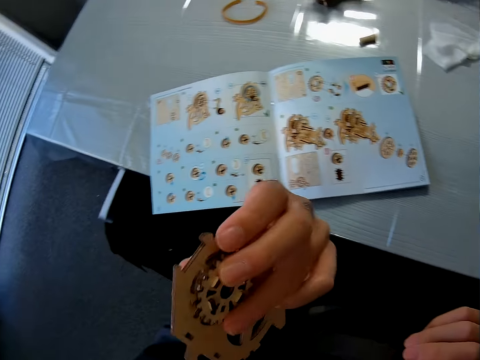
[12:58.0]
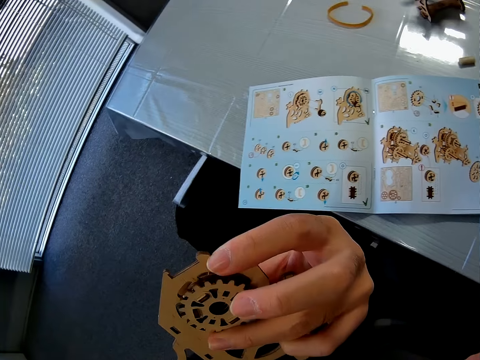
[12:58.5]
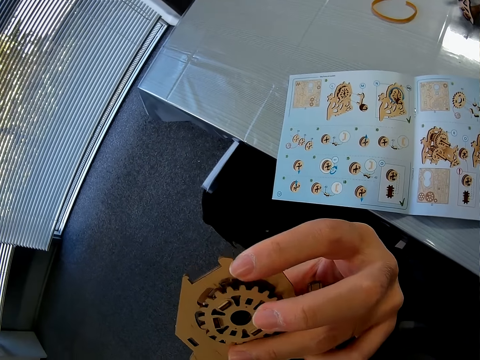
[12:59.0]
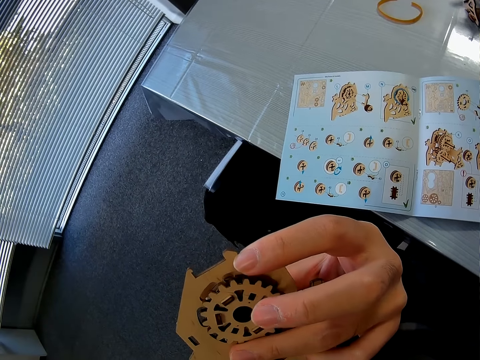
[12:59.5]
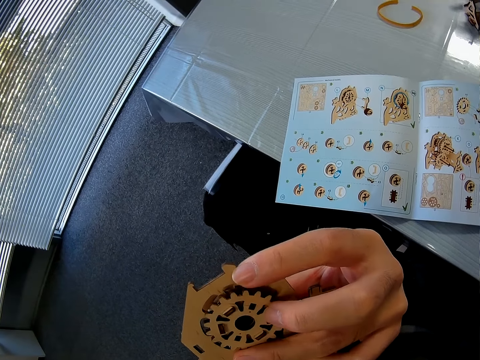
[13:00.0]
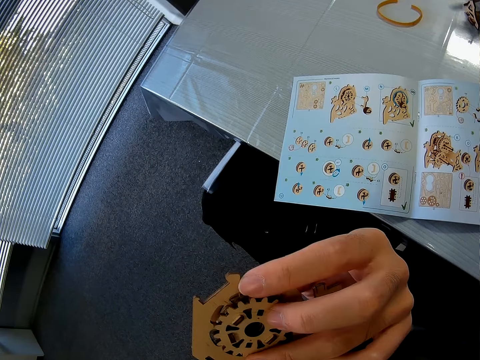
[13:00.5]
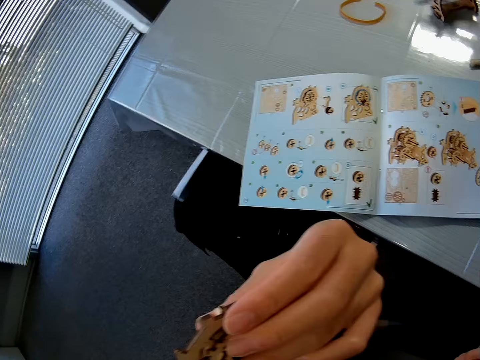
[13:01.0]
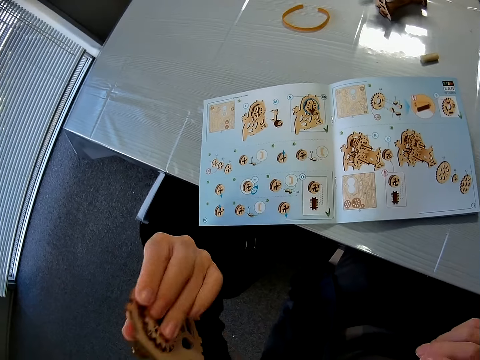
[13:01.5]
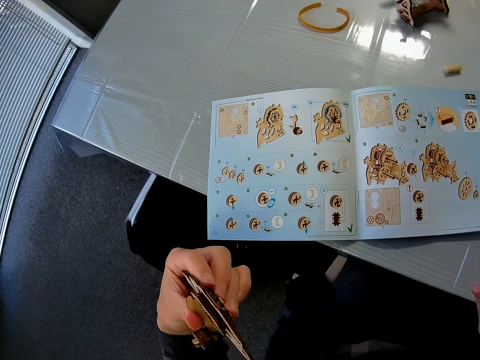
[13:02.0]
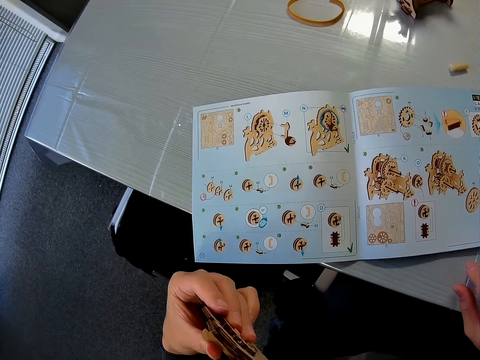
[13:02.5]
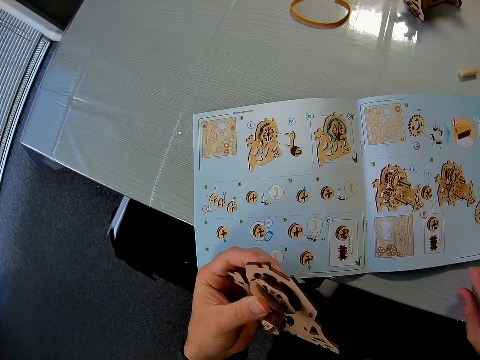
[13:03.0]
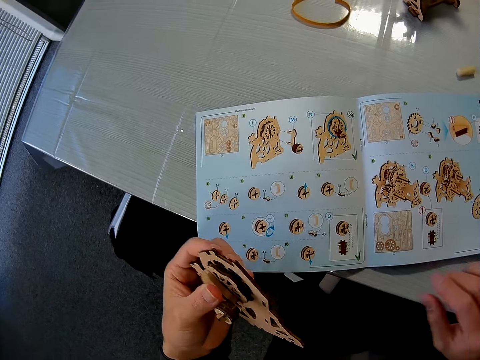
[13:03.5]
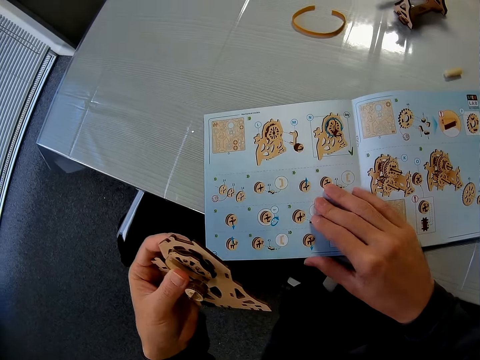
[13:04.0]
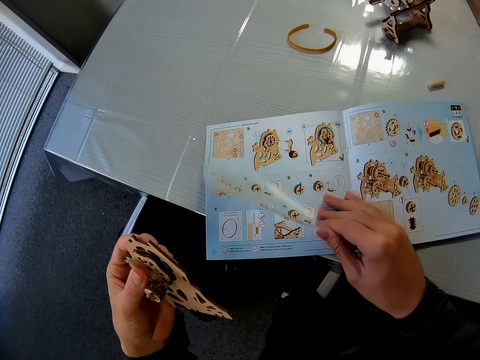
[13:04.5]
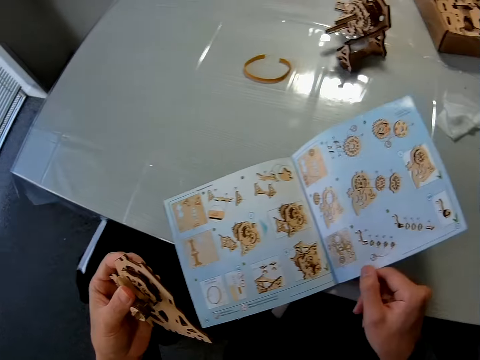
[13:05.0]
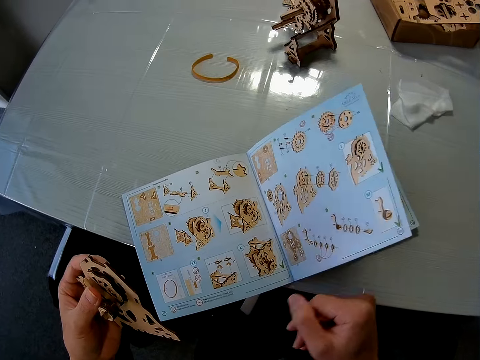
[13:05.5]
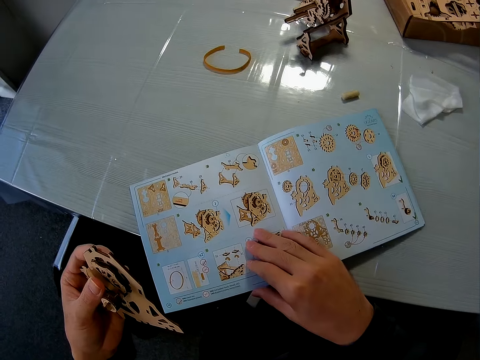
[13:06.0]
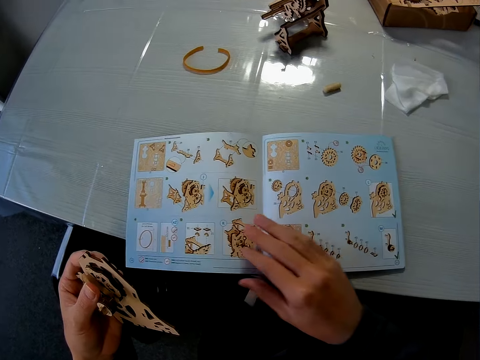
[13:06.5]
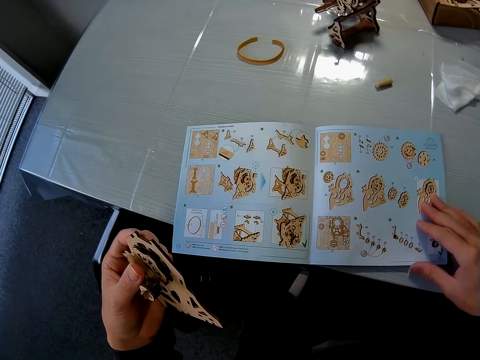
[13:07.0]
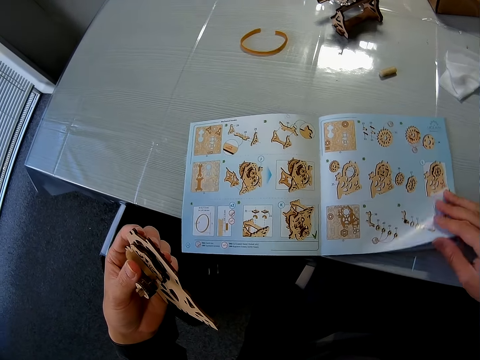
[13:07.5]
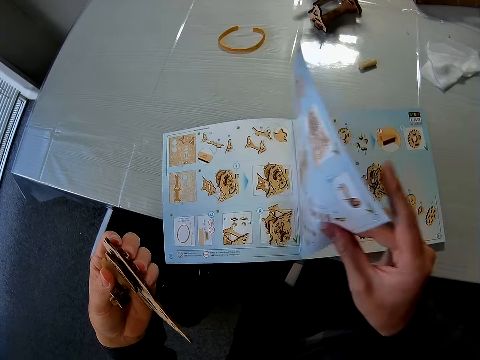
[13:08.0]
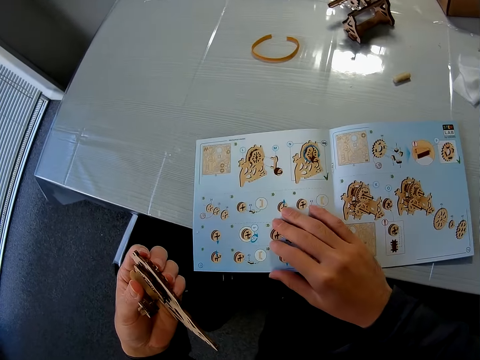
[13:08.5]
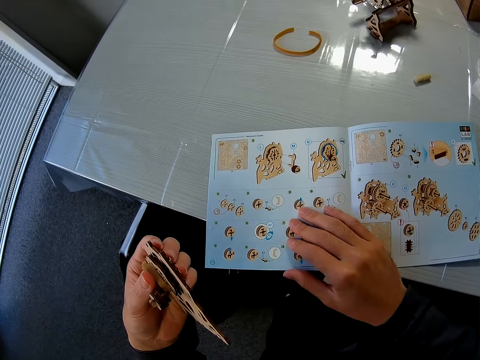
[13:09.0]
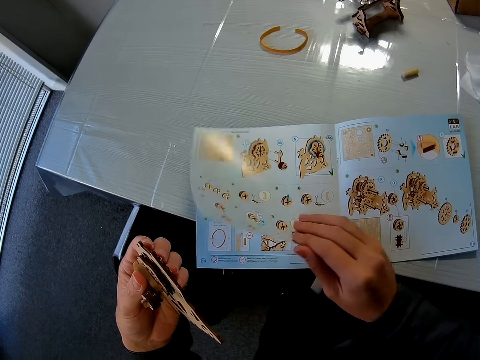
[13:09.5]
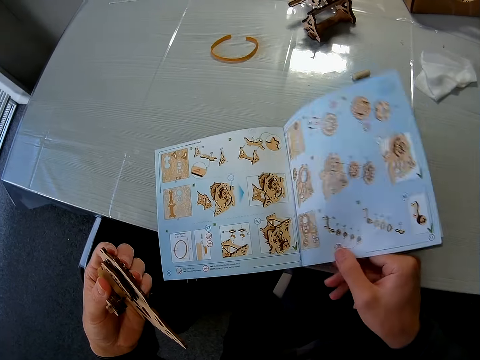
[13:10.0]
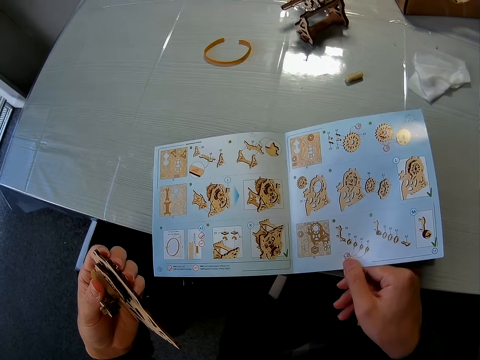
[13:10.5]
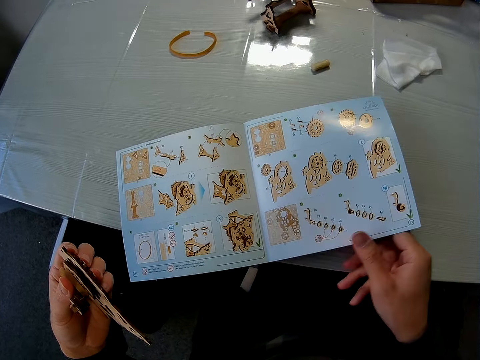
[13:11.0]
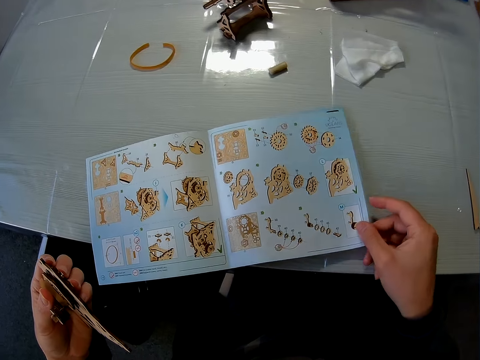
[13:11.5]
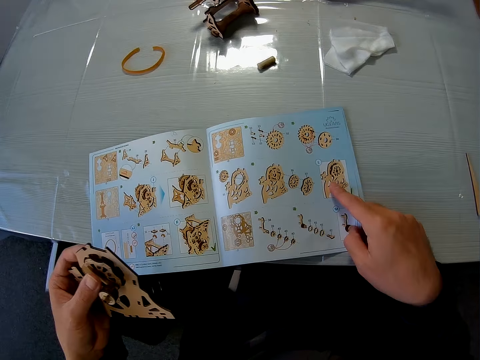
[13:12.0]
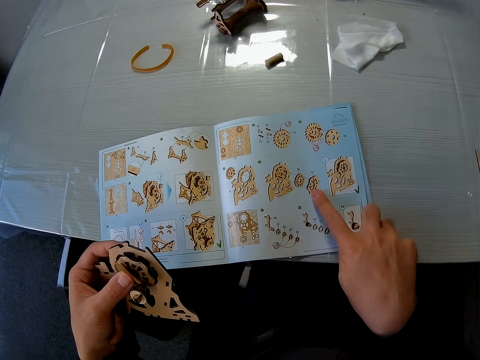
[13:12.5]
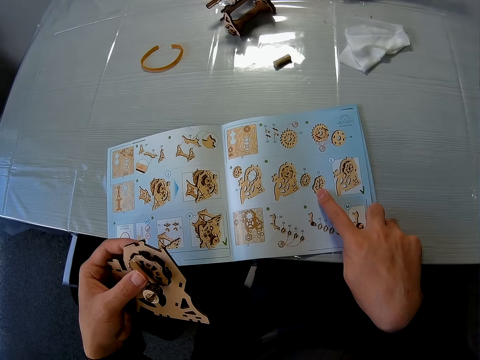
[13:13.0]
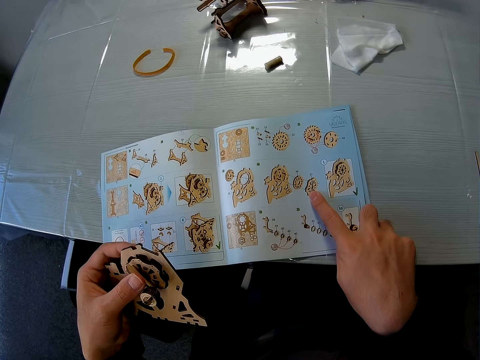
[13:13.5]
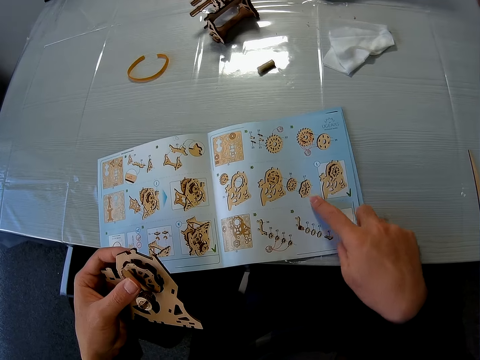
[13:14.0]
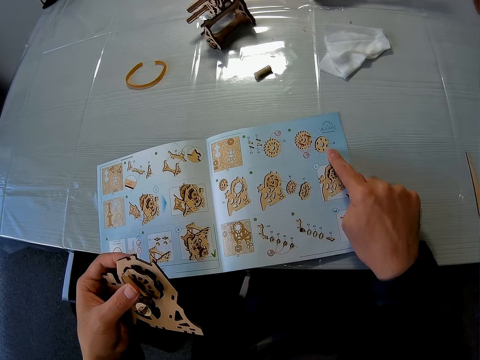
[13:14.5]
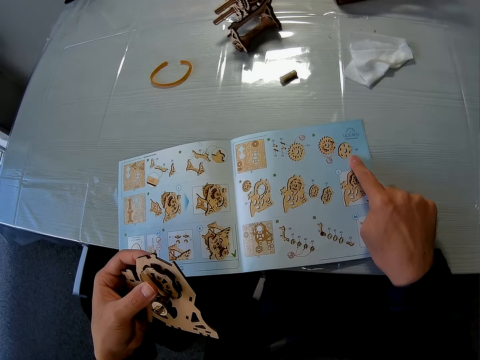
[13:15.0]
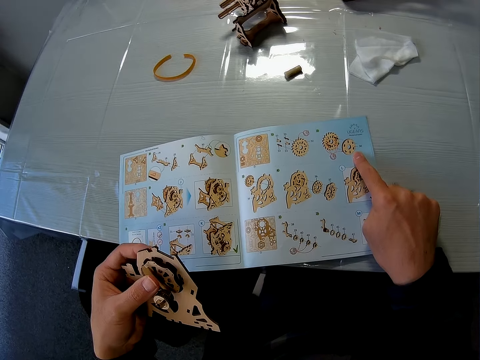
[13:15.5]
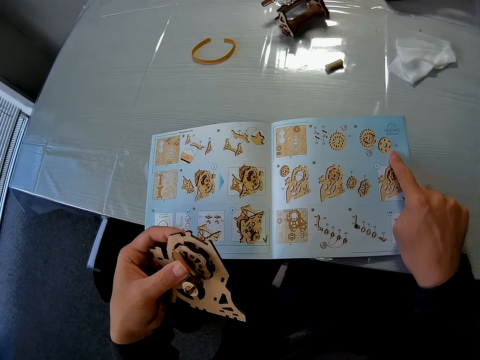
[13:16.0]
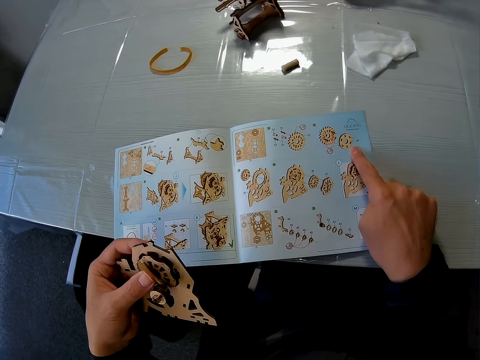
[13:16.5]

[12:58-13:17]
The camera wearer flips the page of the book back and forth with his right hand. He turns the page repeatedly. He places his right finger on the book.

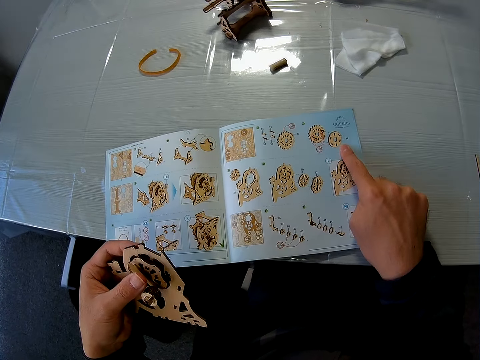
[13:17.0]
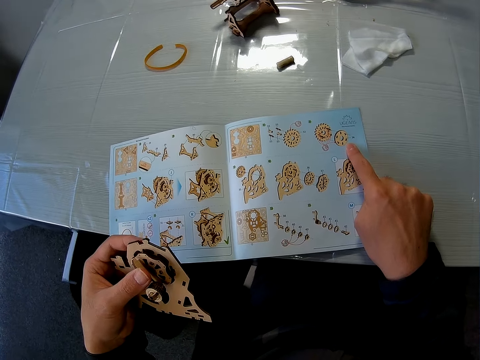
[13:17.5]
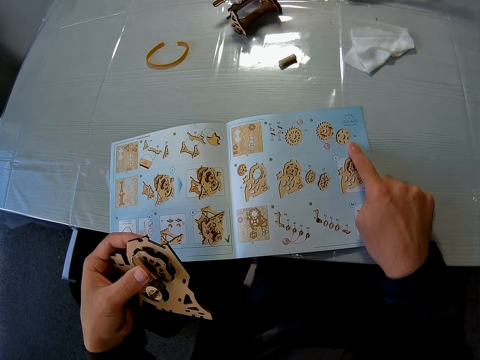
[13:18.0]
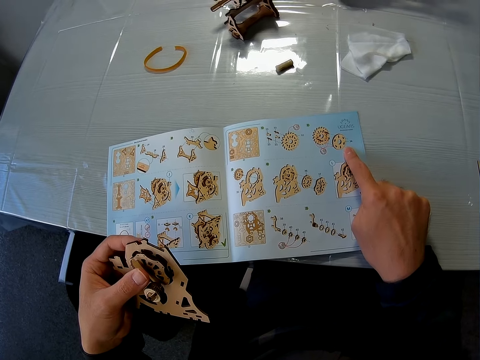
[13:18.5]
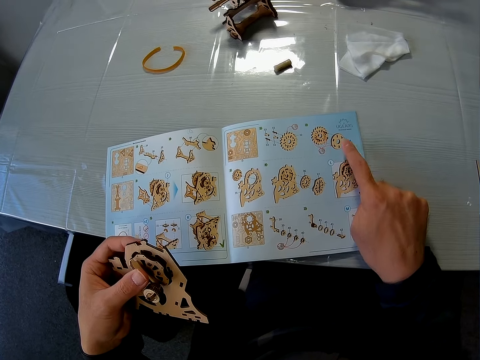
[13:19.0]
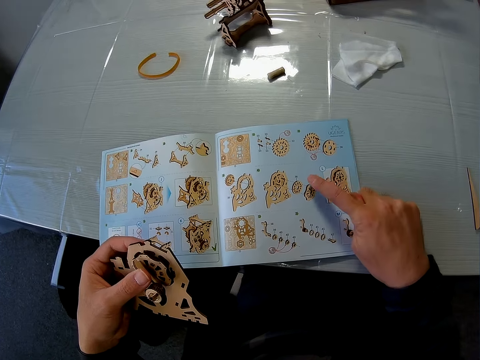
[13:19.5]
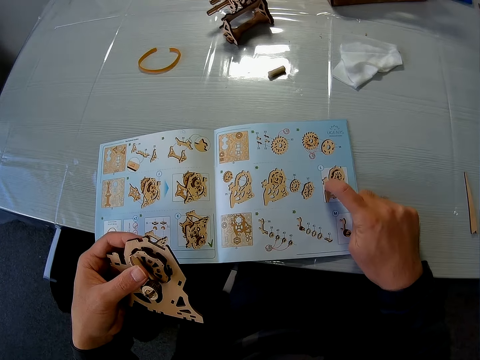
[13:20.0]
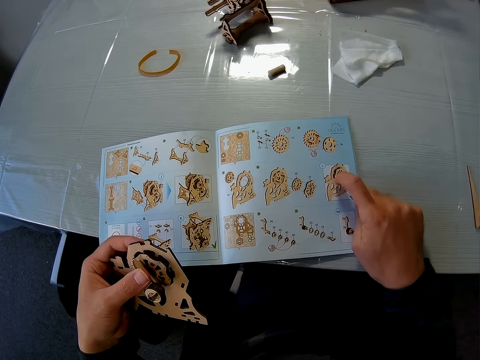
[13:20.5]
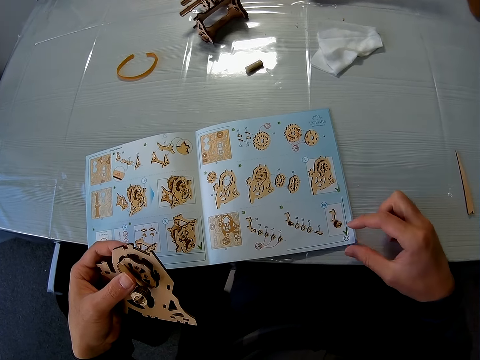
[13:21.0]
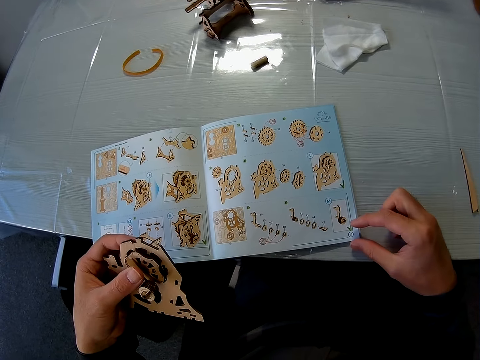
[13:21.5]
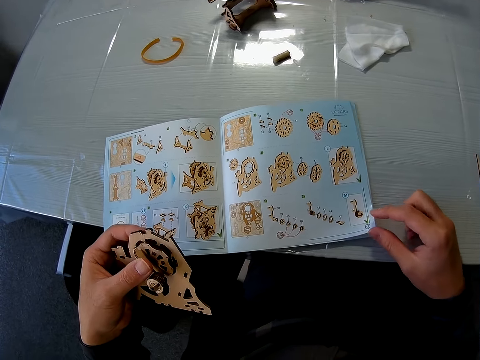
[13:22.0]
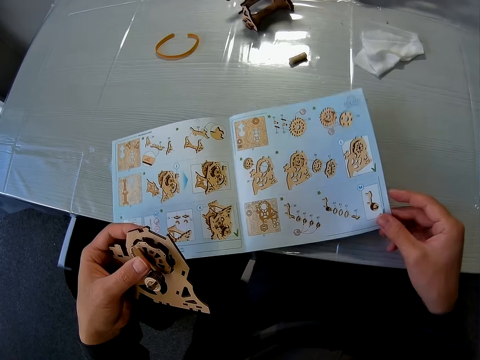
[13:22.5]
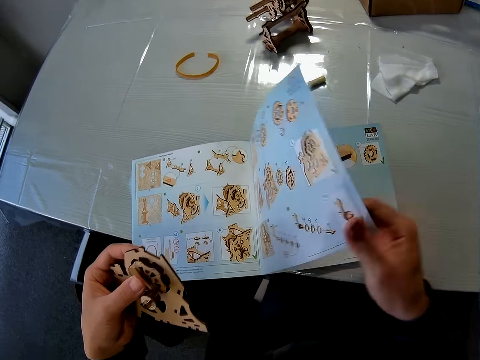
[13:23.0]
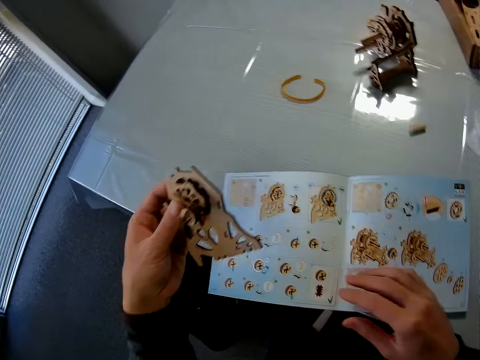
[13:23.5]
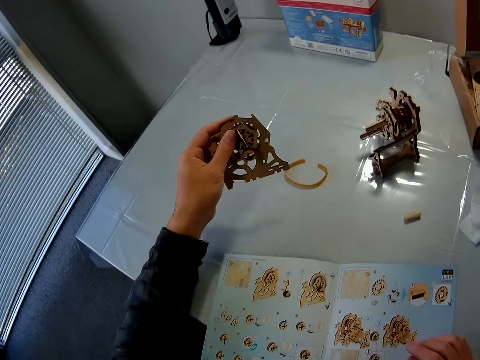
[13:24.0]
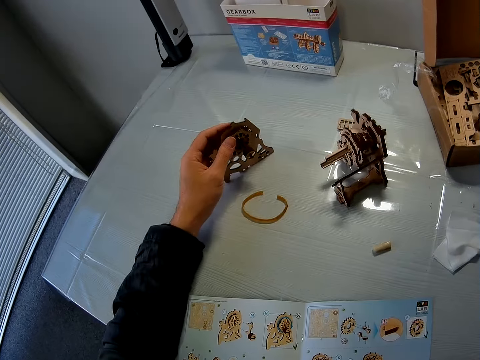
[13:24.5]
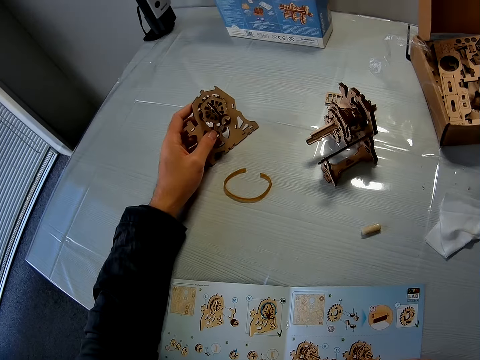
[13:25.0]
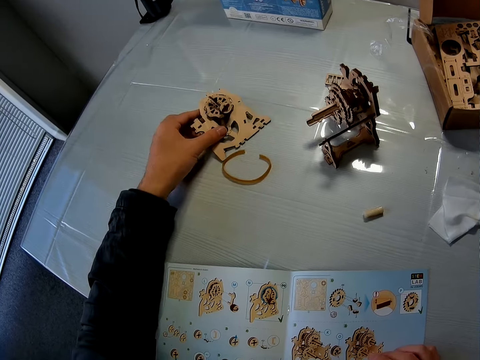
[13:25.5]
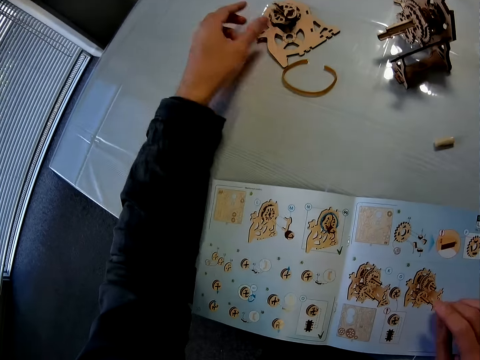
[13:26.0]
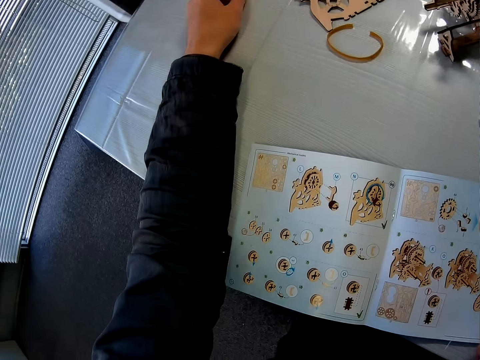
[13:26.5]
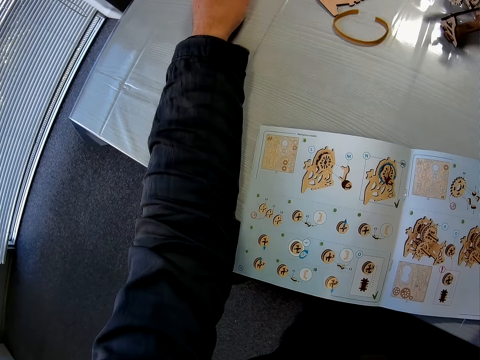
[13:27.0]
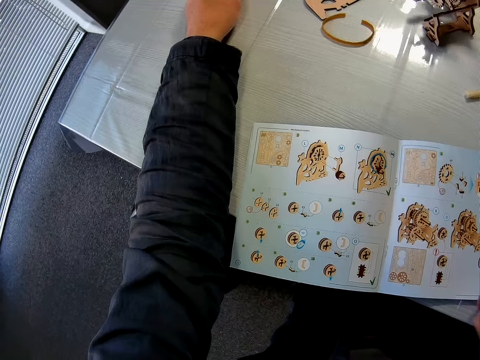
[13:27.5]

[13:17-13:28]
The camera wearer flips the page of the book with his right hand. He drops the puzzle pieces on his left hand on the table.
